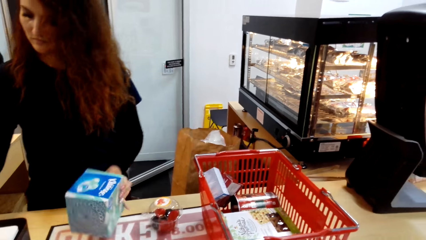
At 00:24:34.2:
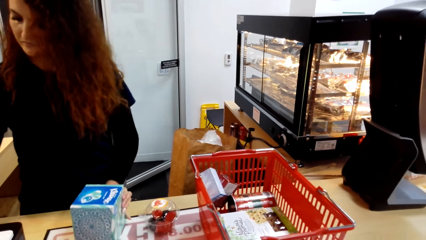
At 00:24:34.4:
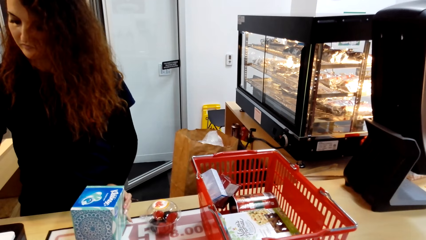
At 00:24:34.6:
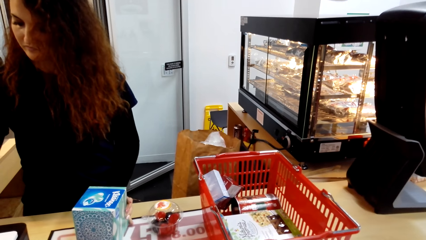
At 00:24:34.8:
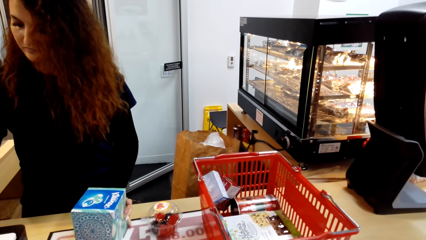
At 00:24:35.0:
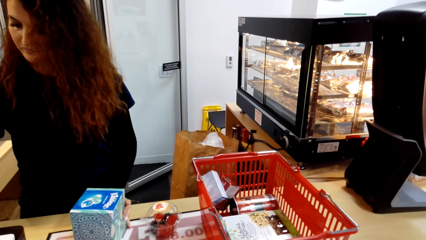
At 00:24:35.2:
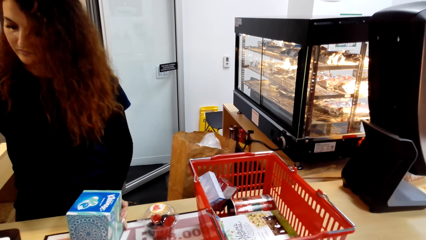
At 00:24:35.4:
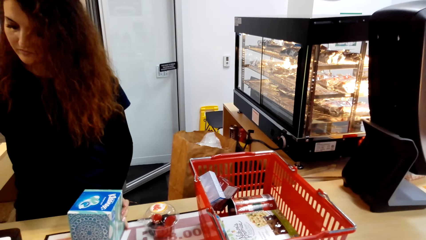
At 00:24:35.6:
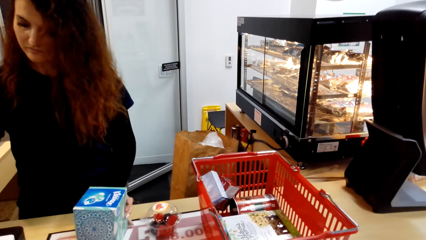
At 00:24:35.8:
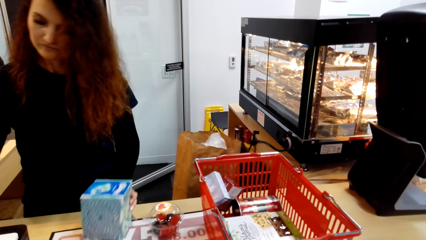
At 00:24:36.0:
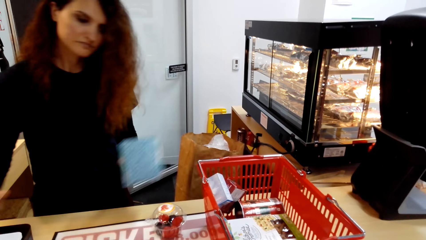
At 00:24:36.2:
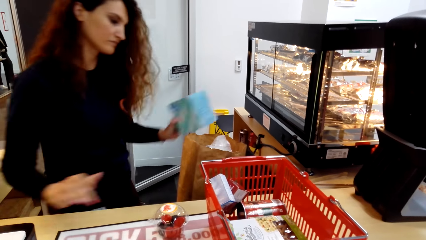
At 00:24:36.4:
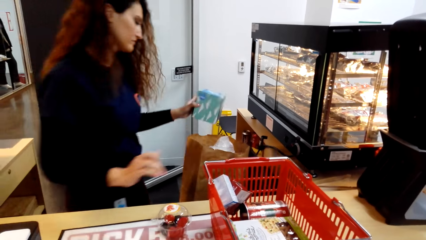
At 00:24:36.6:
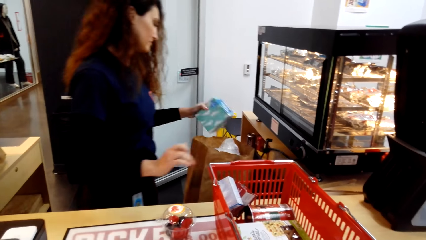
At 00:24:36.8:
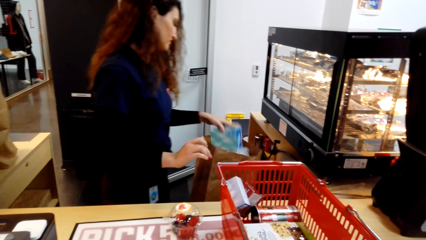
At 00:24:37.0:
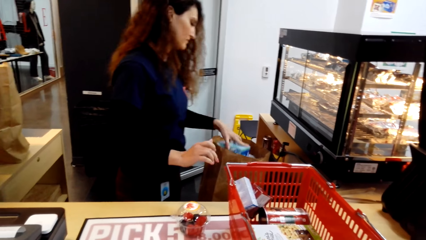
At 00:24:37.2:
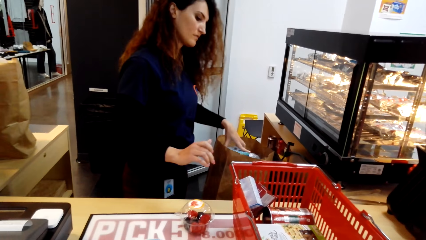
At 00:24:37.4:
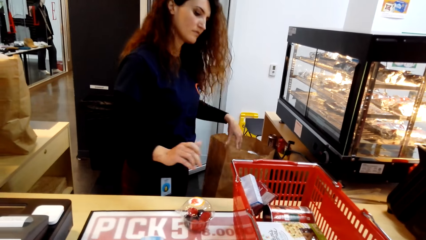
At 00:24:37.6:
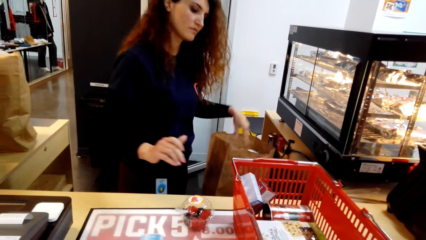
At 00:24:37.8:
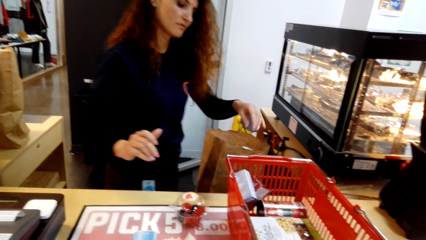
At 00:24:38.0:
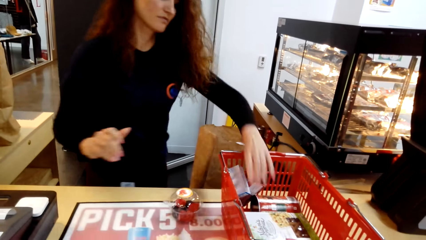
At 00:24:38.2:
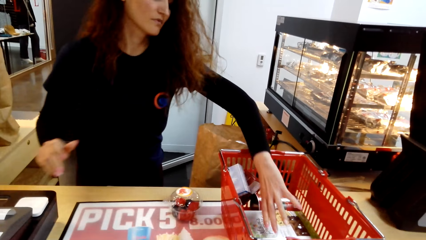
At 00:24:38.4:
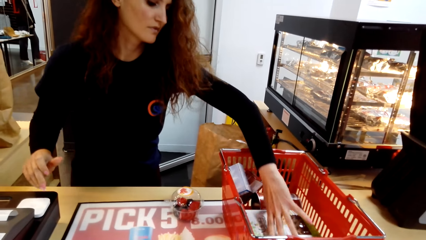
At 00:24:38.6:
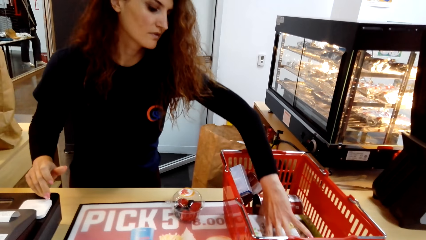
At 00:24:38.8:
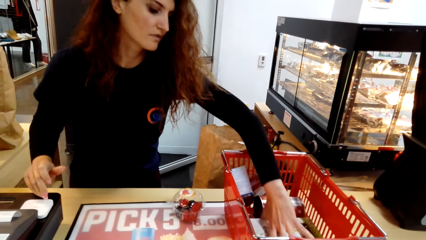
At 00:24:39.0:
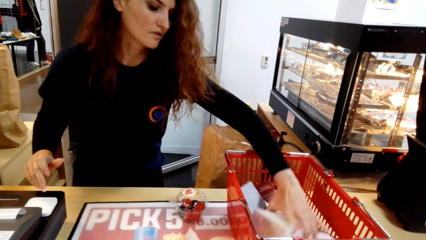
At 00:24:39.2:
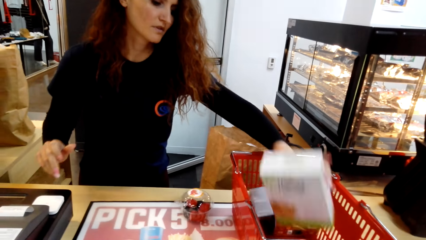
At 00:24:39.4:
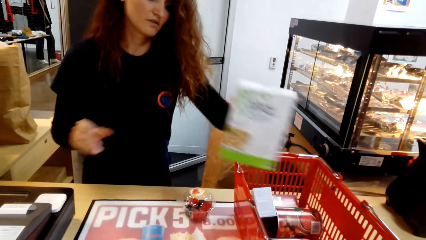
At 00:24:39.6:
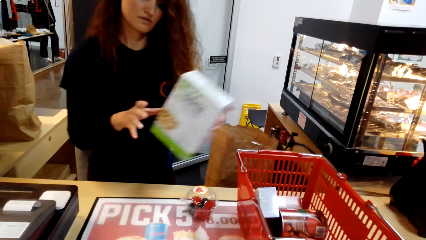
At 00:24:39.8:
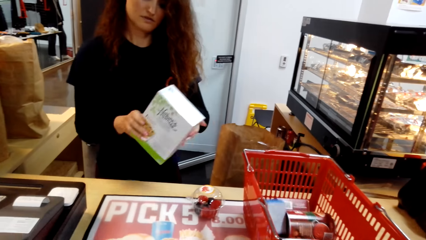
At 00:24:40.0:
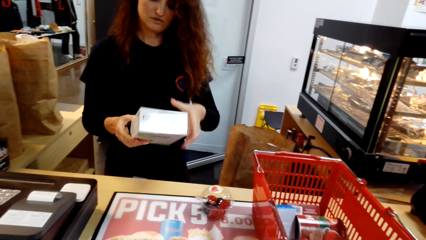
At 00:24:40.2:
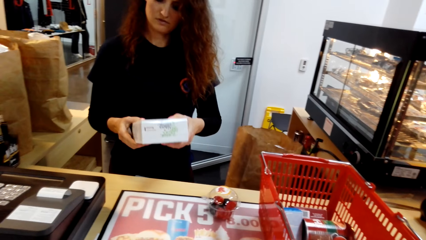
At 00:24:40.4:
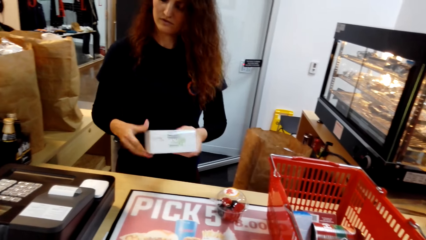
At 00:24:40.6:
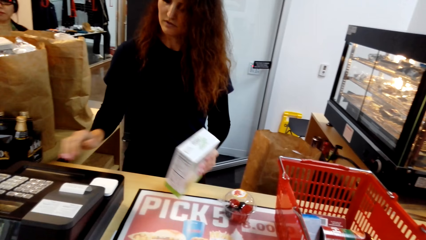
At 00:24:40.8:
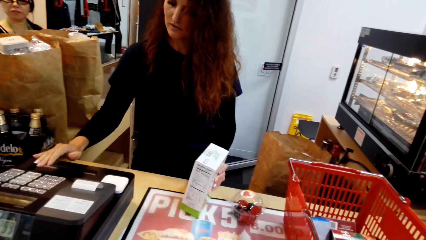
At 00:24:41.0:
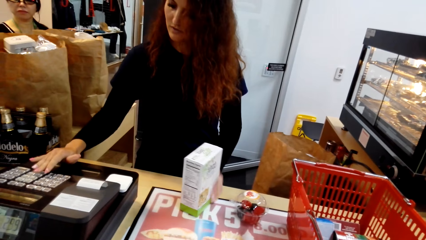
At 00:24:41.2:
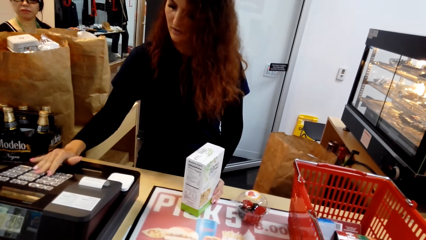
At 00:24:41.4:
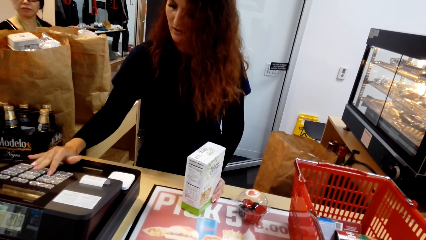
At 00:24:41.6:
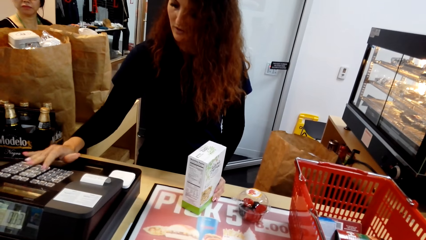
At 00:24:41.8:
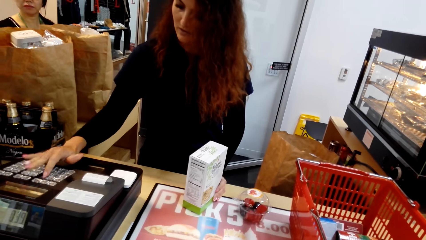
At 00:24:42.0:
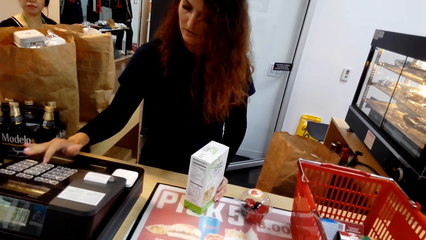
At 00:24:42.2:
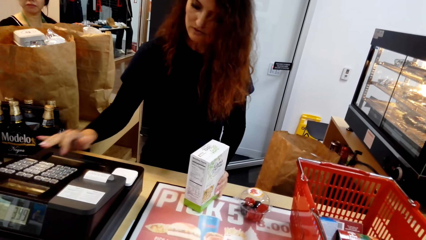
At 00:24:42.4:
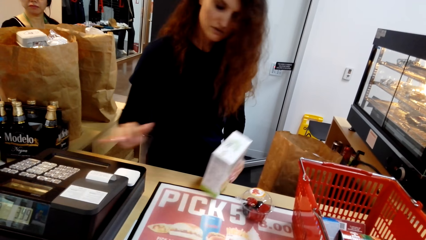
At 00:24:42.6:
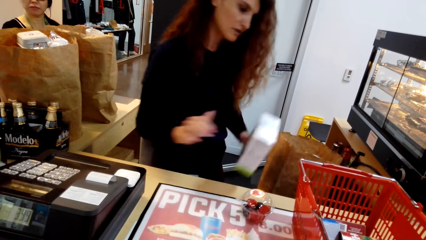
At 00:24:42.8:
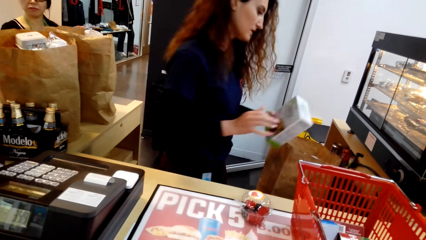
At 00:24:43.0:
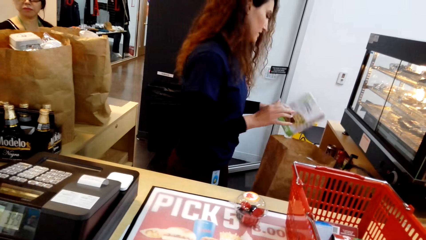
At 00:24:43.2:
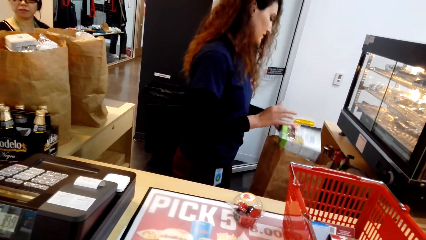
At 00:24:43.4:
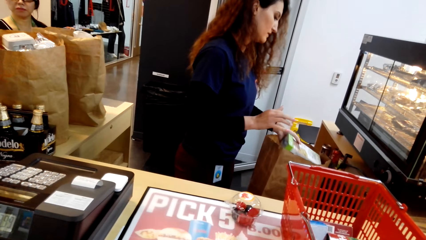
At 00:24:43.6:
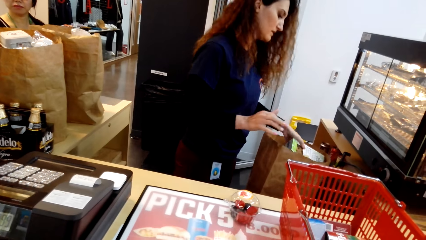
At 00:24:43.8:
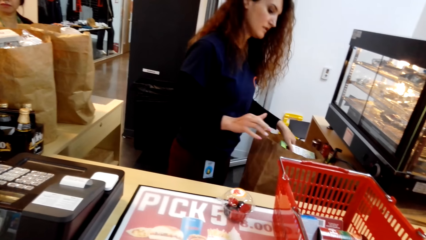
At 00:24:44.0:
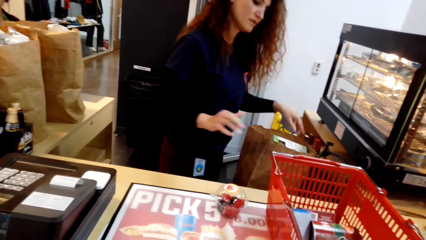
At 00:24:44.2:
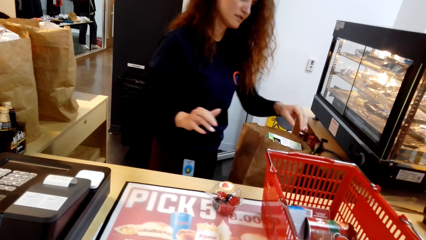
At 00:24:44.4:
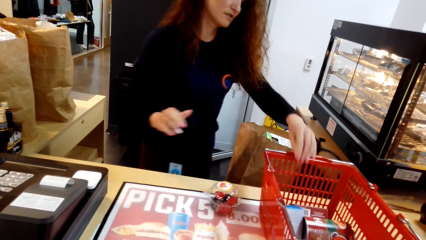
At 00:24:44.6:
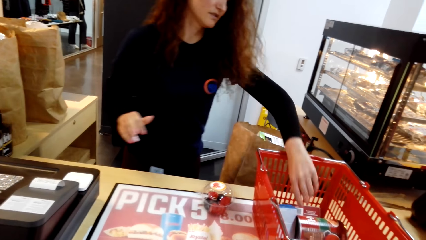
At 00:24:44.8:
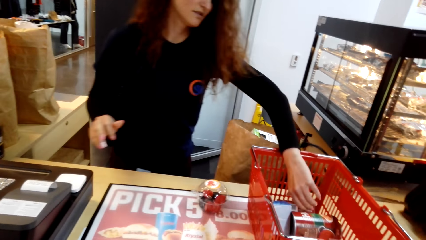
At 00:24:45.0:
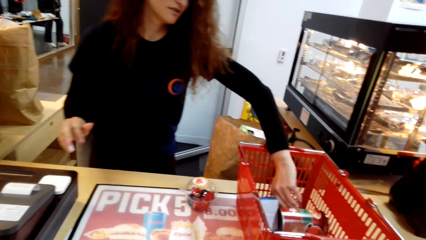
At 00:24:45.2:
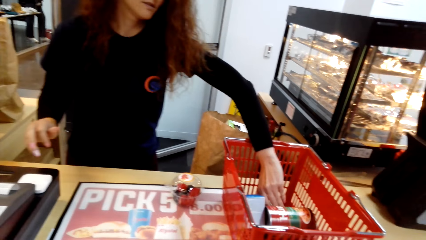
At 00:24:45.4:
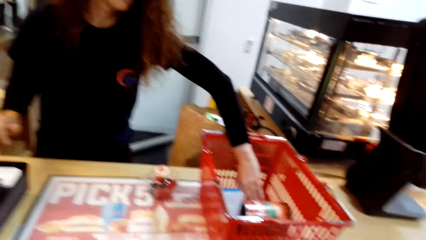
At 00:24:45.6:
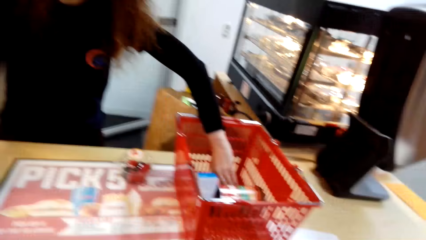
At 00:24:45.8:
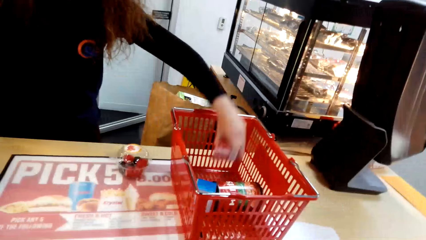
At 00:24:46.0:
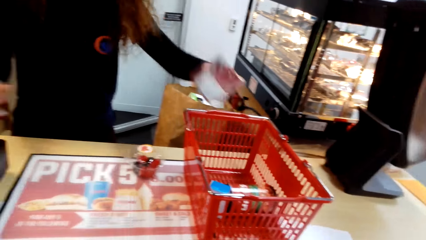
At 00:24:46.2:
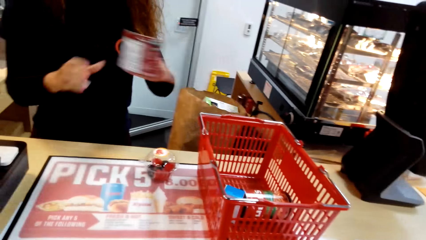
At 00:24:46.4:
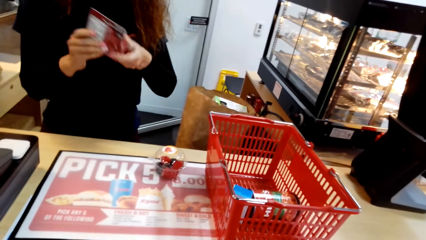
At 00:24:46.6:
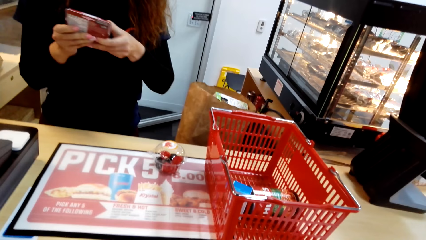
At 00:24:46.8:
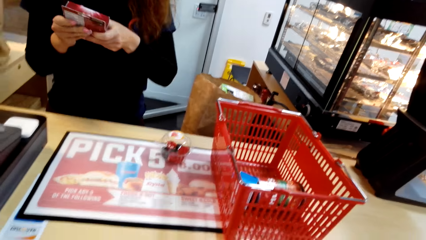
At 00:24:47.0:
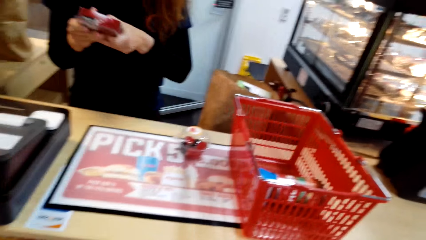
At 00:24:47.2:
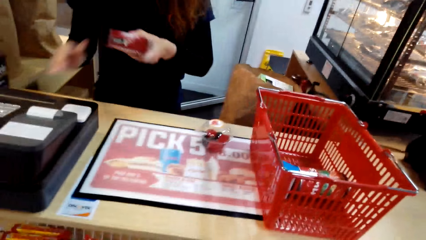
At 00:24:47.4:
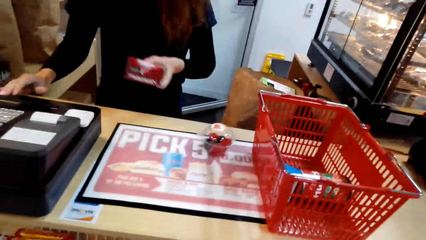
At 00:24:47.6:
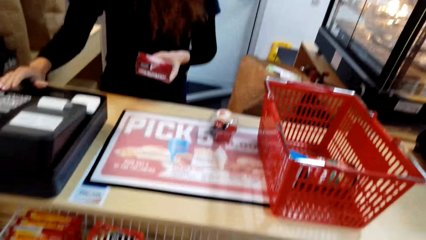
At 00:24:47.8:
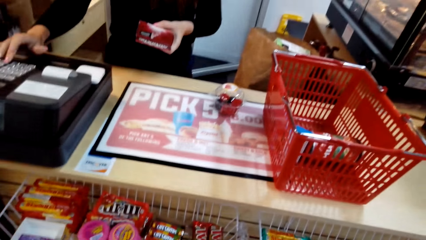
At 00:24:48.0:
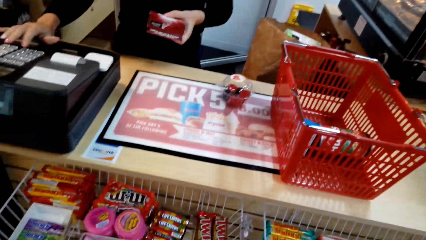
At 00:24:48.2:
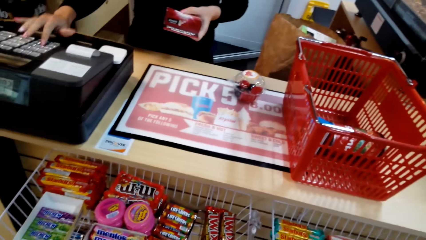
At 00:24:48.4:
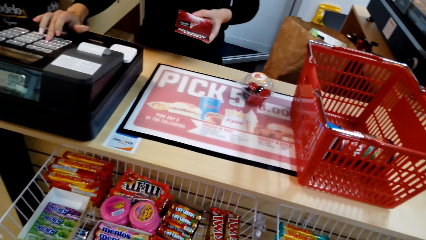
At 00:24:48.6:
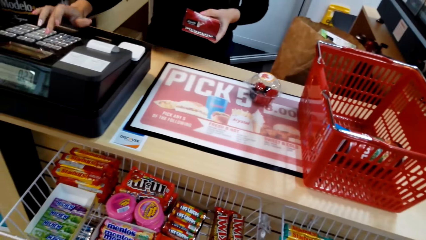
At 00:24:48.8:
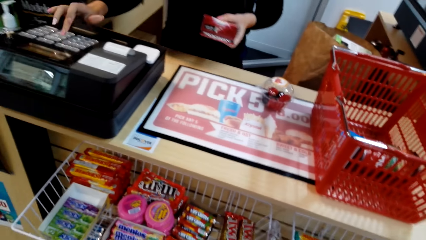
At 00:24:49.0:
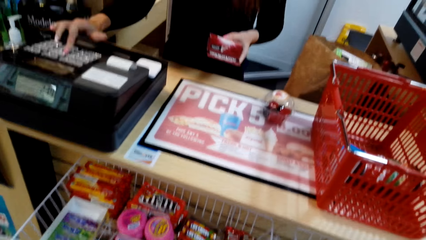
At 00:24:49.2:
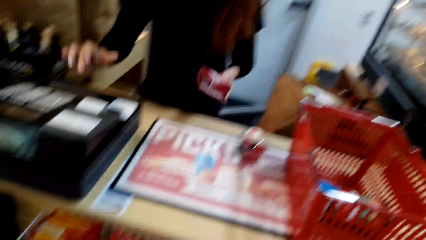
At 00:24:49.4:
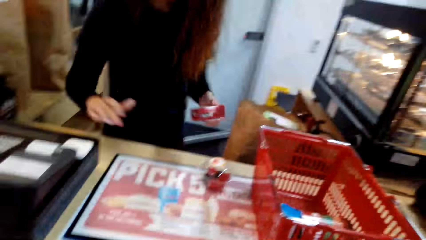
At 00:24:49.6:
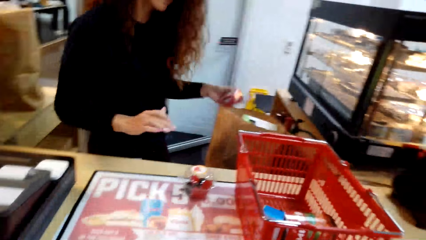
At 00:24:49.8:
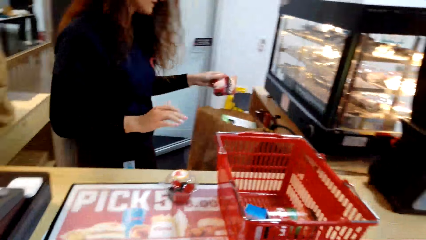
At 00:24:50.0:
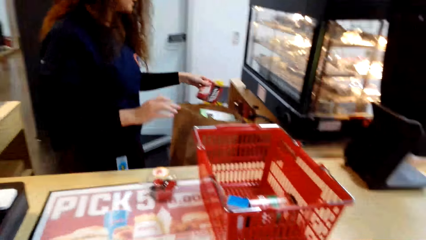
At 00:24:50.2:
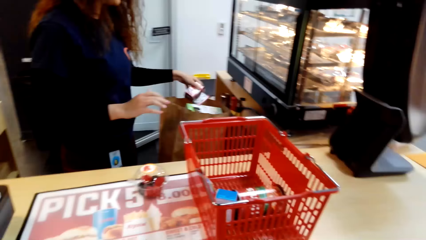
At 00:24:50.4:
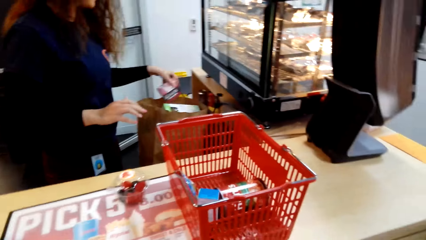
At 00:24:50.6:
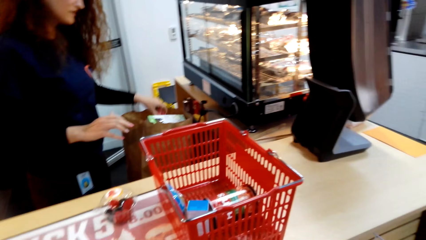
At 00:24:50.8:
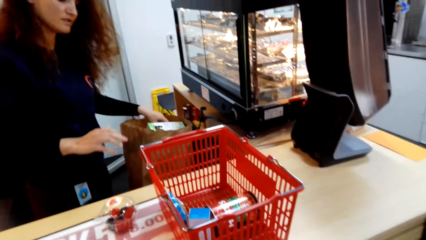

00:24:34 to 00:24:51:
A man holds a serviette pack and puts the serviette pack in a carrier pack. The man holds a food pack, presses the buttons and puts the food pack in the carrier pack. The man presses the buttons and puts the food pack in the carrier pack.
